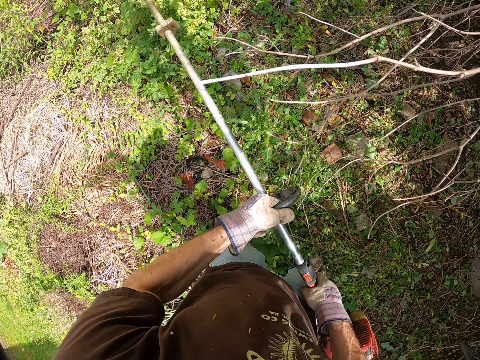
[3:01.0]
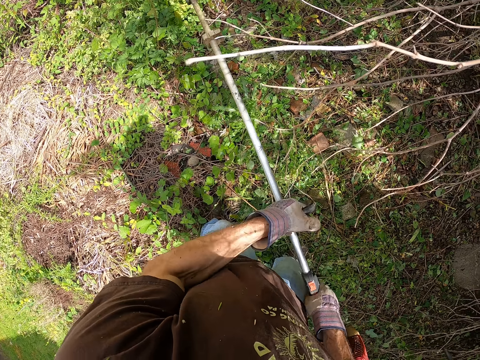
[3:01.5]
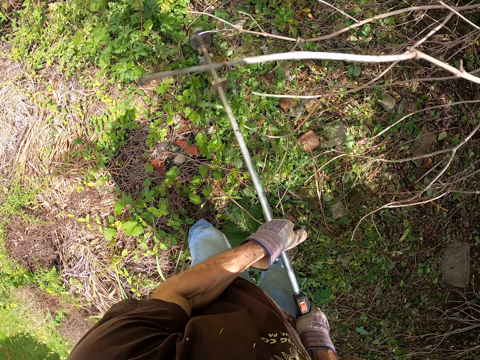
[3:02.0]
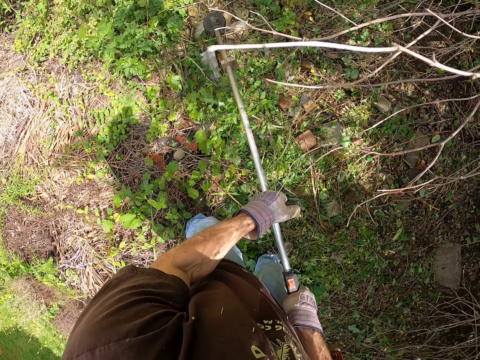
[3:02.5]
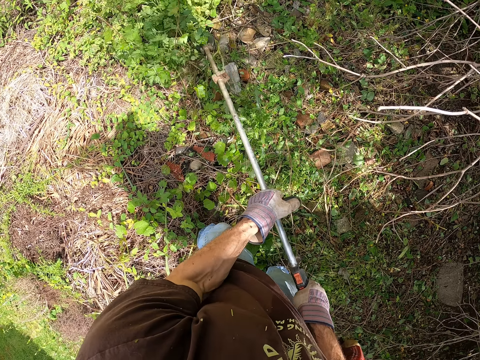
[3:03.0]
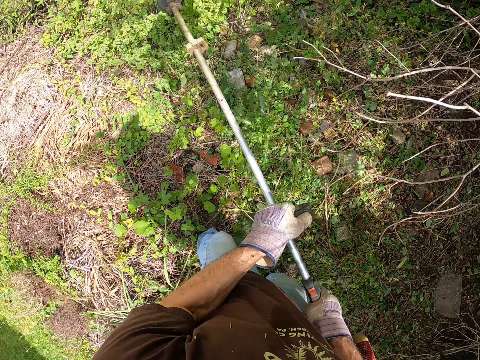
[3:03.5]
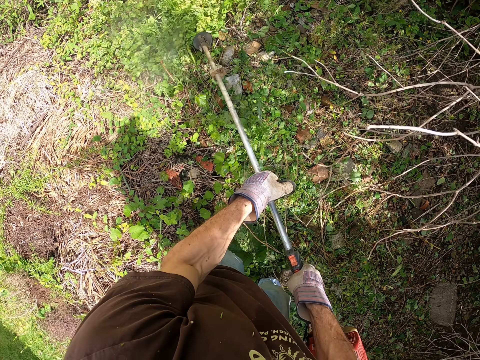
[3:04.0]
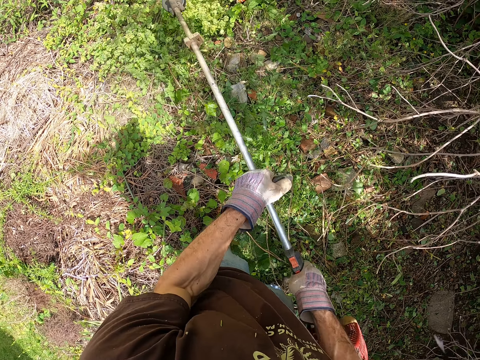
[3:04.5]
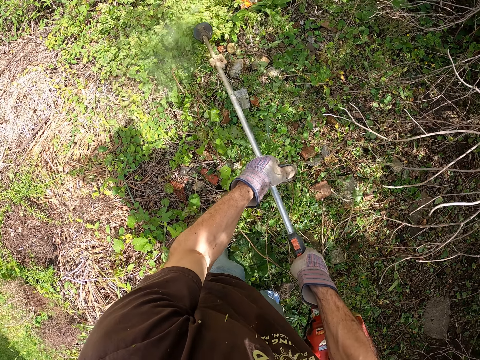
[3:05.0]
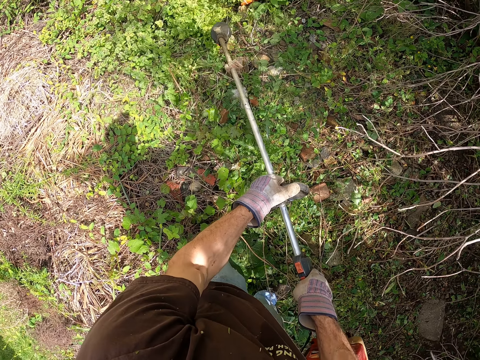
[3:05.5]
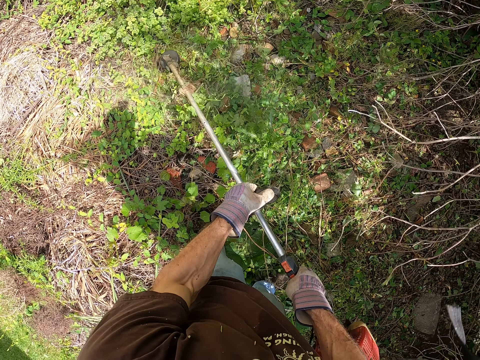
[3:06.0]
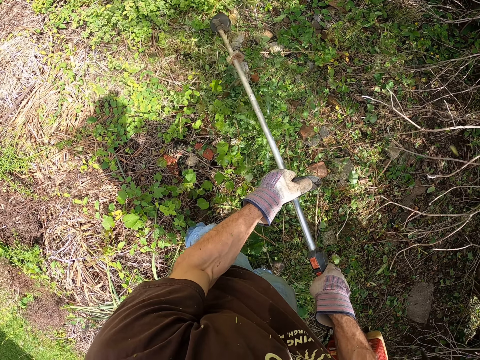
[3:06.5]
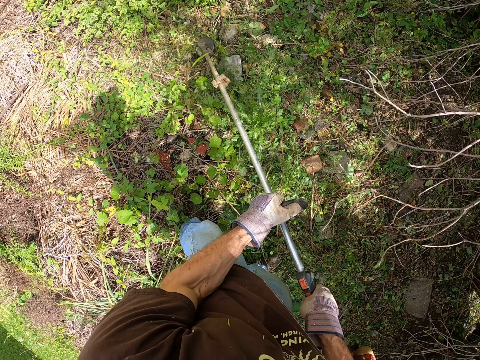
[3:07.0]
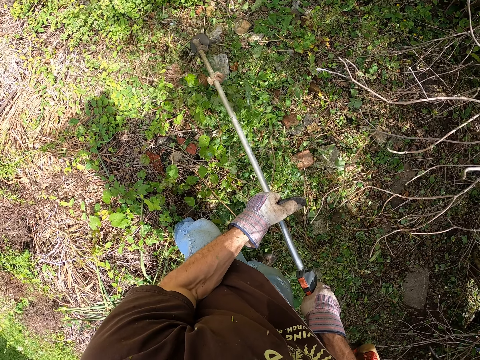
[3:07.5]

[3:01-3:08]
The camera wearer cuts the weed and grass on the garden with a brush cutter.

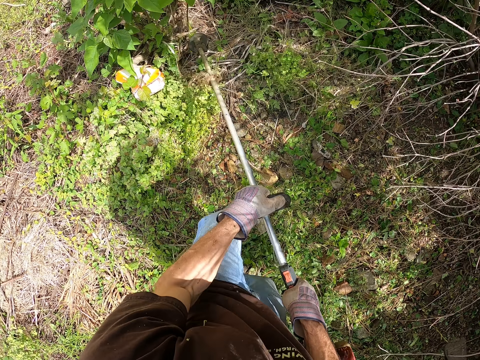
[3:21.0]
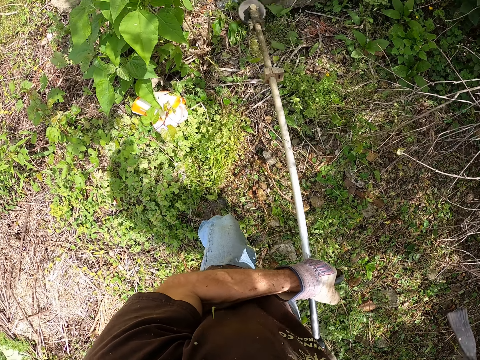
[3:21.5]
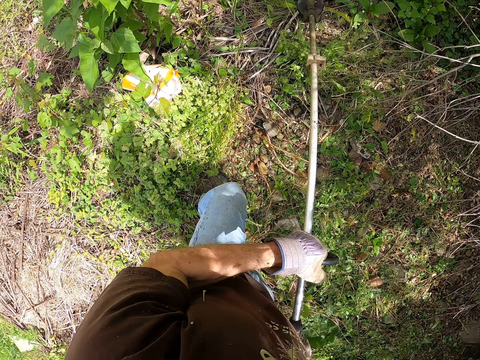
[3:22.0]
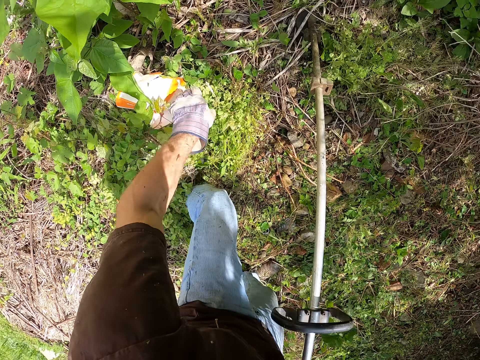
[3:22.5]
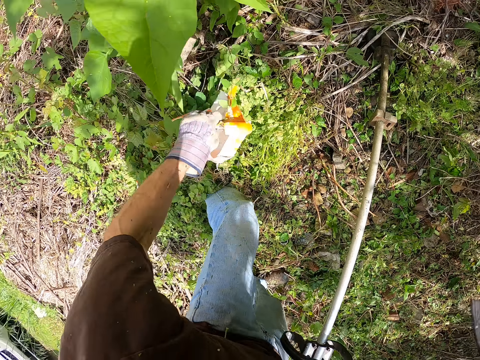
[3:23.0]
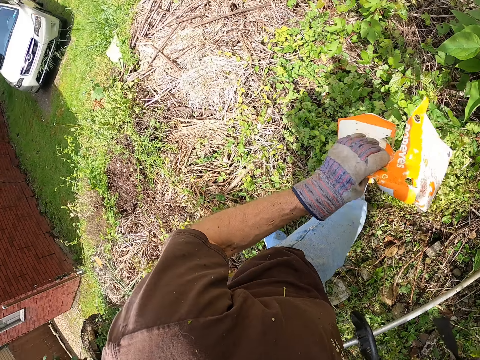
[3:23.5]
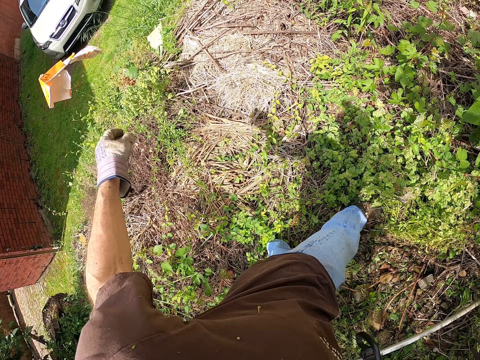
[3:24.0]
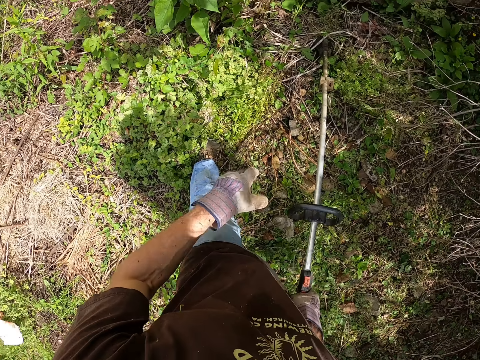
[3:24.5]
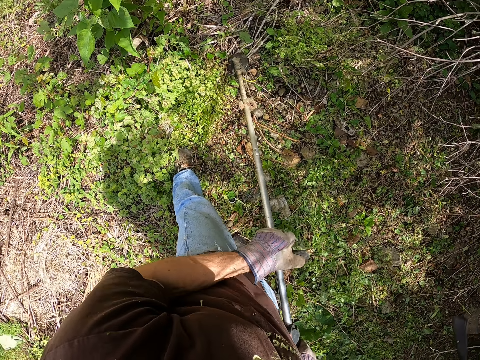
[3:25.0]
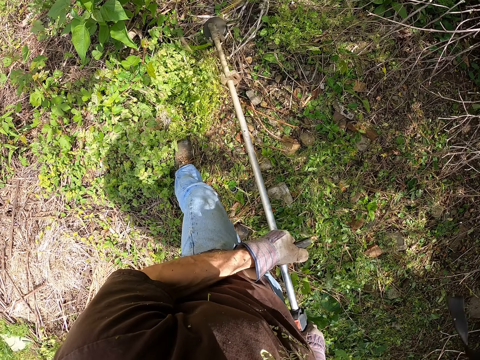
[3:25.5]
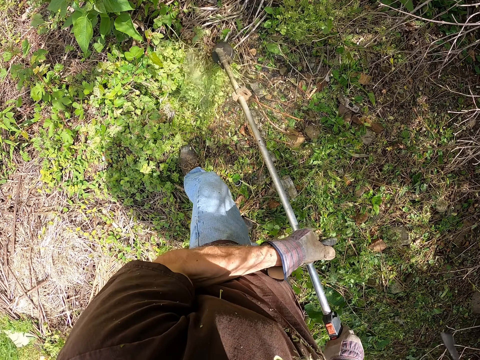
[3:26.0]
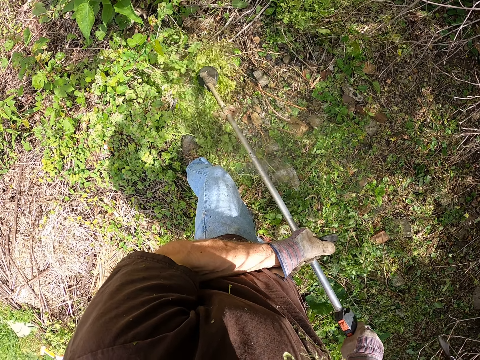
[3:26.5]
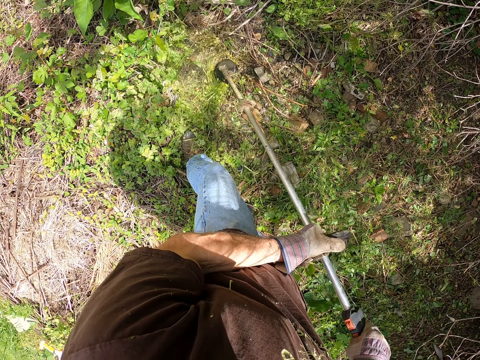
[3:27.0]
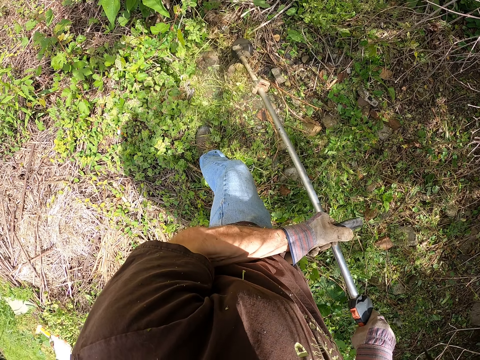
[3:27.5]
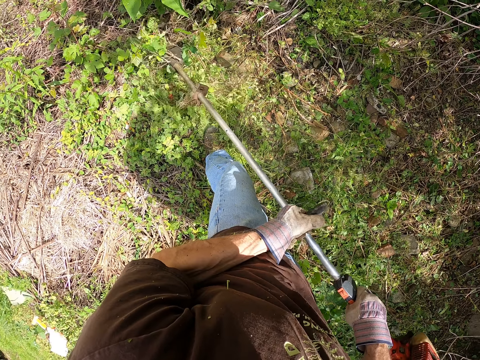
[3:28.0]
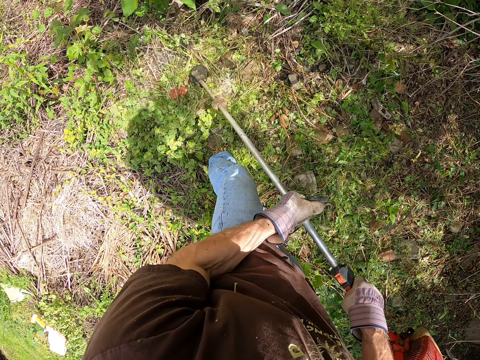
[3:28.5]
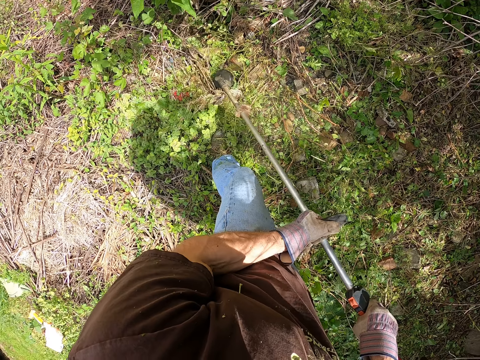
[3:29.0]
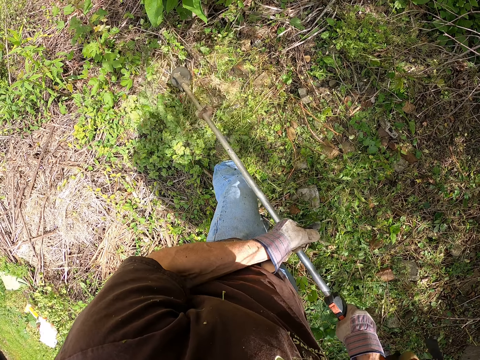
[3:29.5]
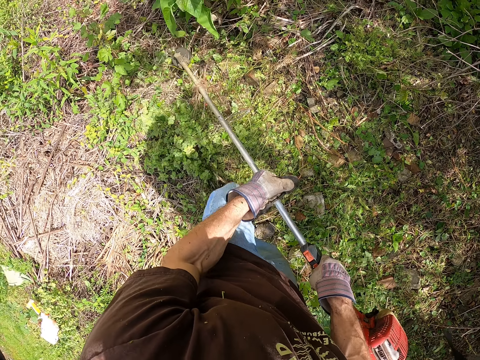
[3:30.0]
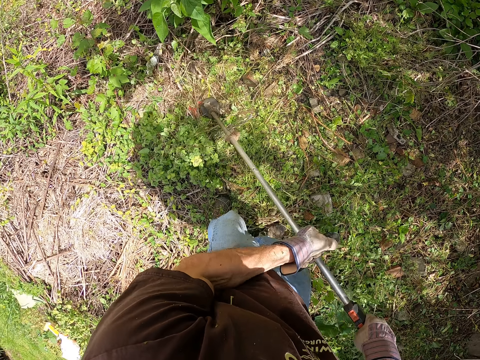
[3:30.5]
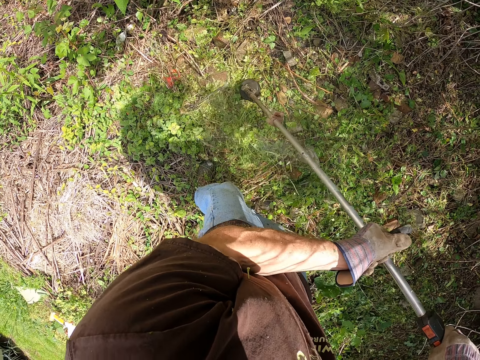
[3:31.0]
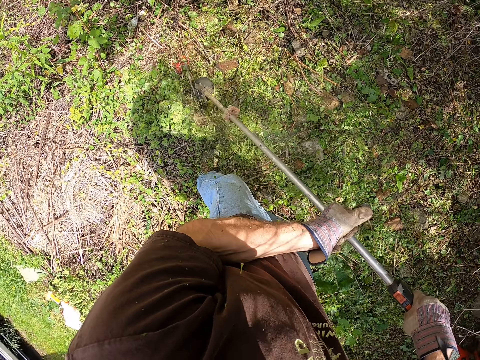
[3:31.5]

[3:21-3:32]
The camera wearer picks up a paper. They throw the paper aside. They hold the brush cutter handle. They cut the weeds with the brush cutter.

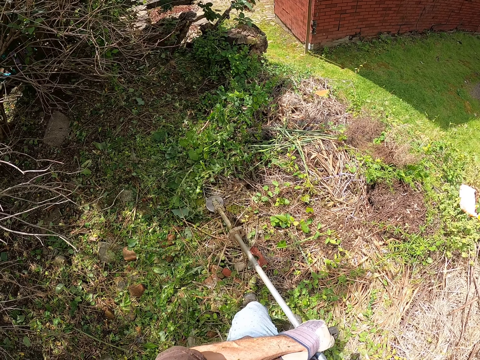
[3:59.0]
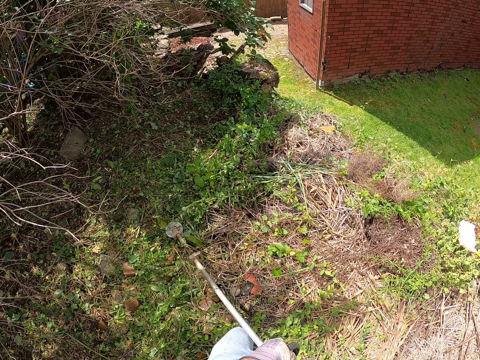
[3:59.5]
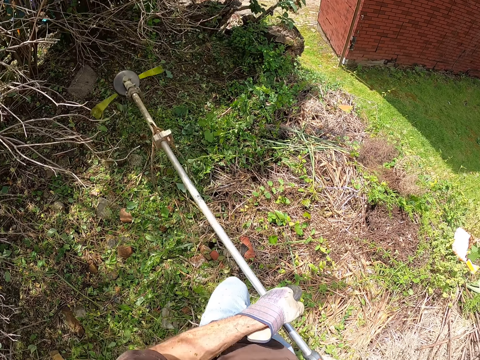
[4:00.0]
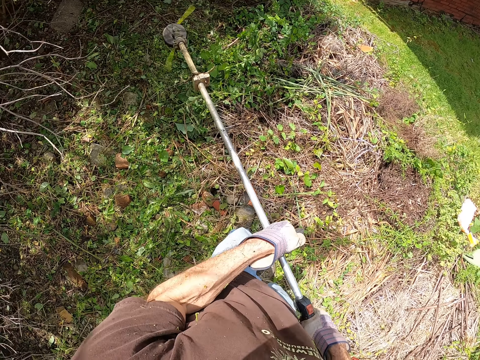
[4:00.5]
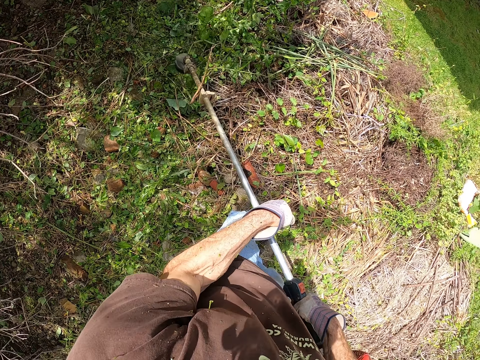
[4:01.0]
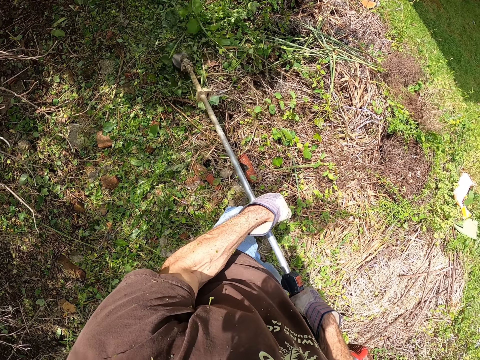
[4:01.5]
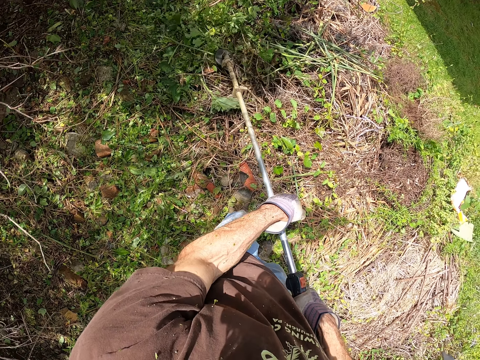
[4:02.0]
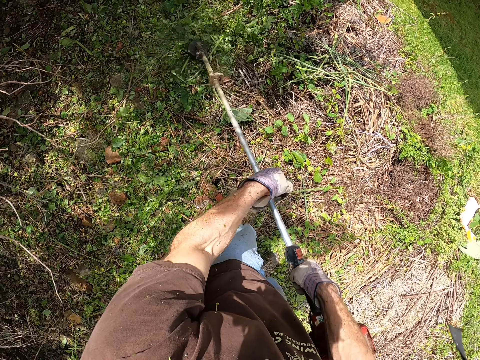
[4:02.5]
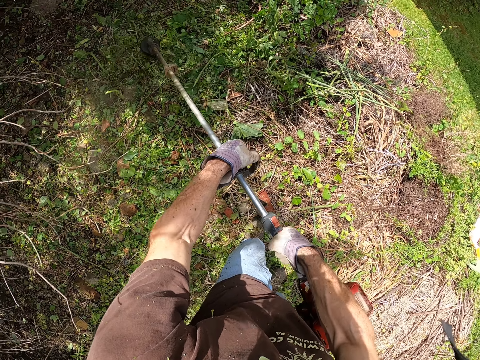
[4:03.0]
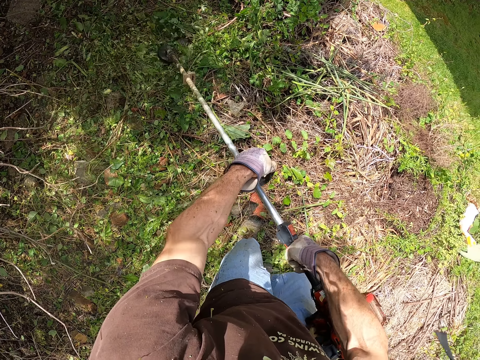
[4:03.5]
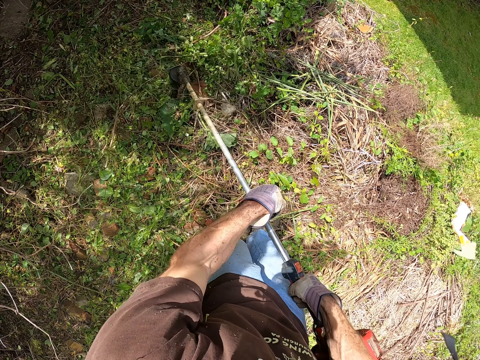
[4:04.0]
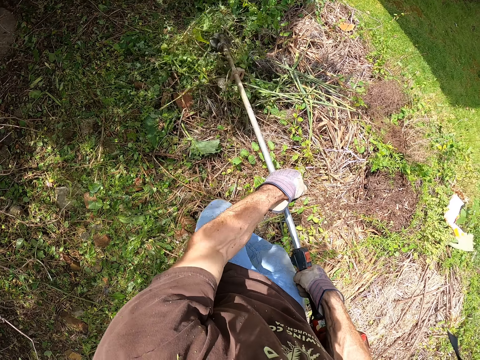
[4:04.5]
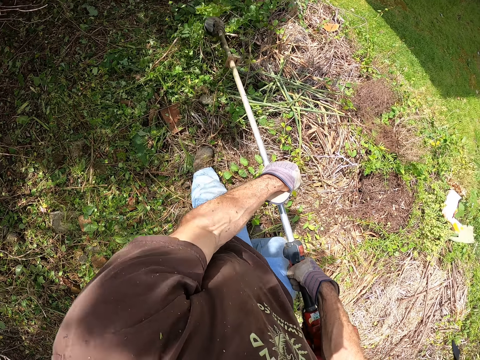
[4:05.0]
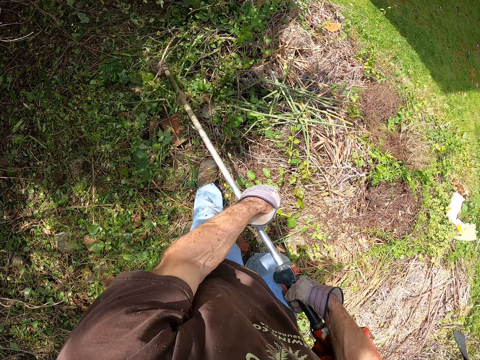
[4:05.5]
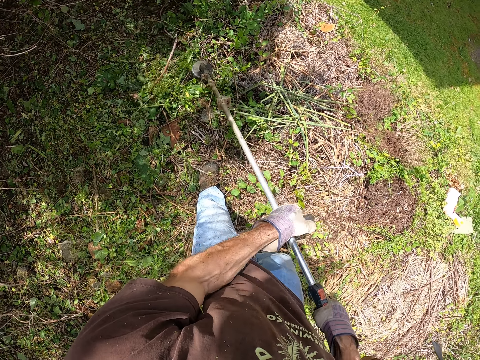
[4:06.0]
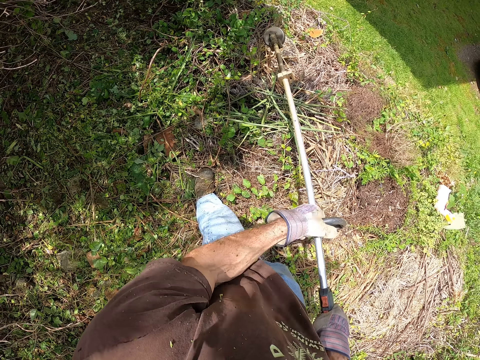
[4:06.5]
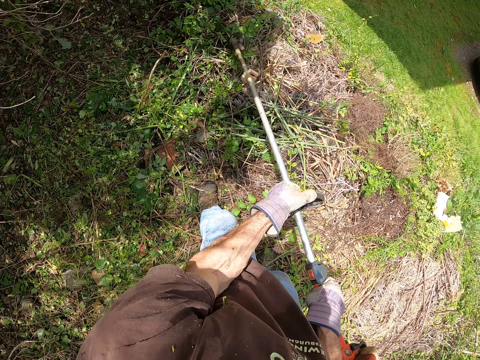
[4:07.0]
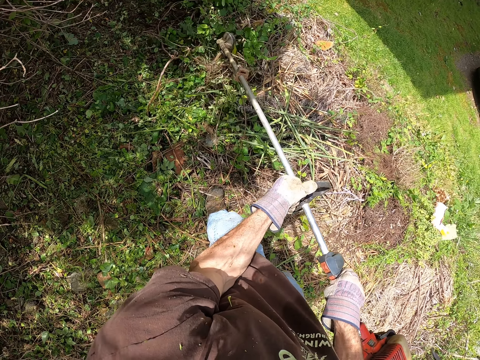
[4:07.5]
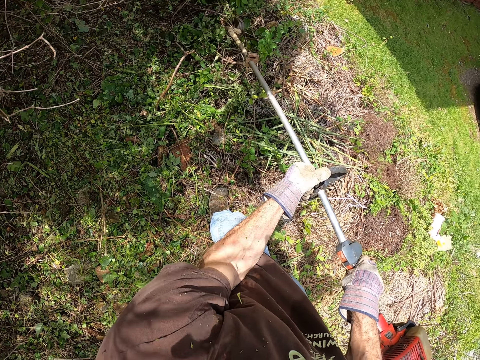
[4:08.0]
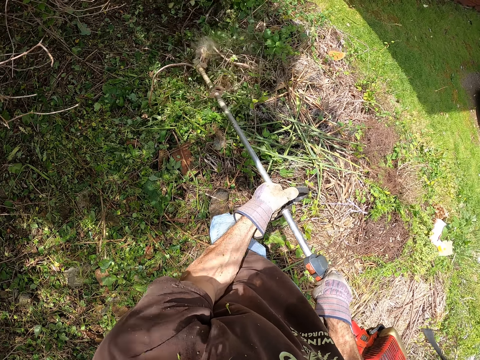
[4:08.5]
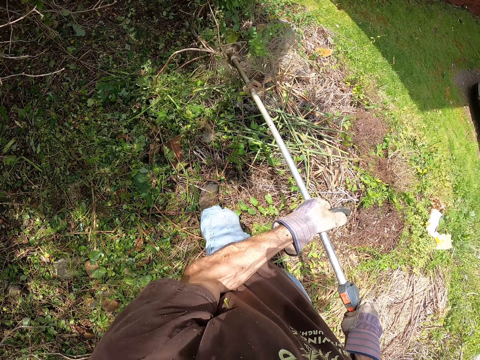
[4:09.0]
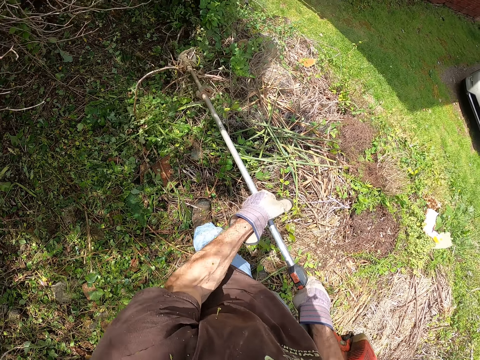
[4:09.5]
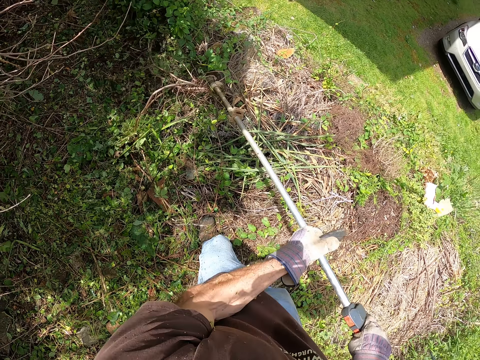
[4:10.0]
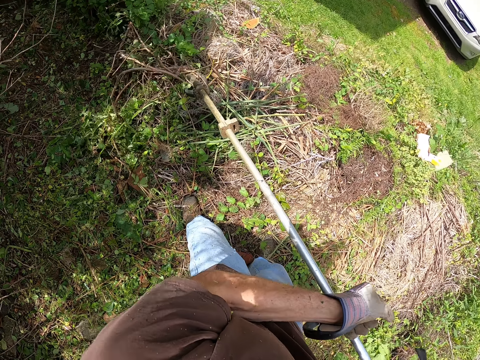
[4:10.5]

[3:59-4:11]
The camera wearer lifts the brush cutter off the weeds. They cut the weeds with the brush cutter.
